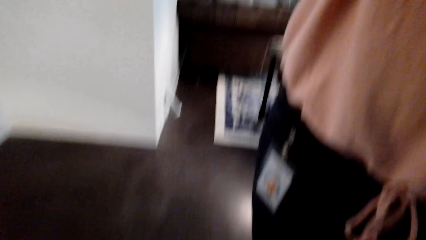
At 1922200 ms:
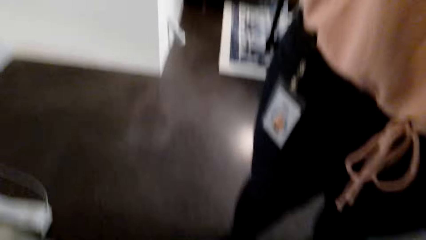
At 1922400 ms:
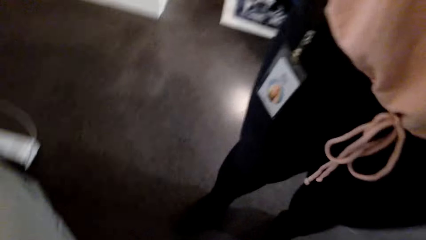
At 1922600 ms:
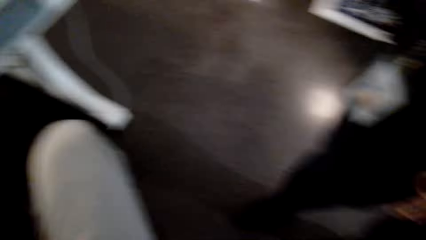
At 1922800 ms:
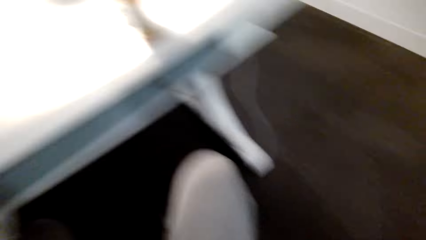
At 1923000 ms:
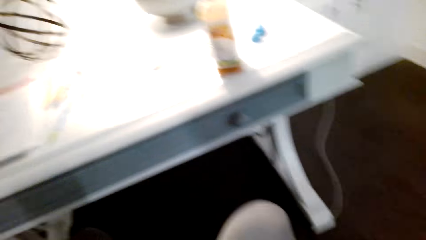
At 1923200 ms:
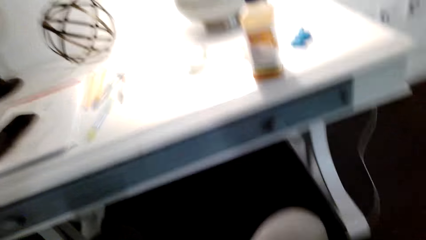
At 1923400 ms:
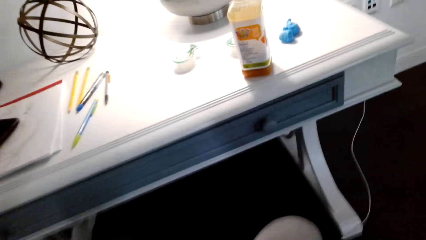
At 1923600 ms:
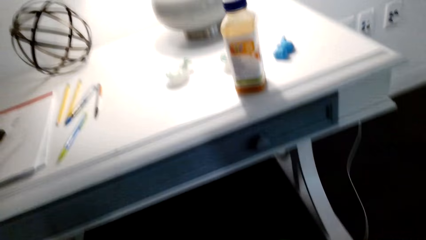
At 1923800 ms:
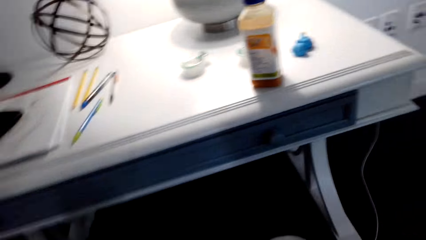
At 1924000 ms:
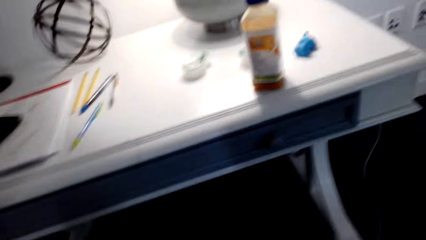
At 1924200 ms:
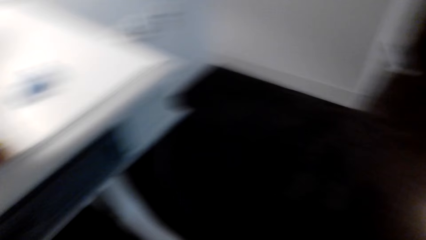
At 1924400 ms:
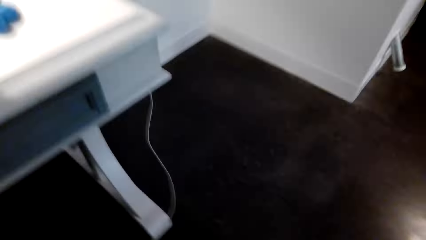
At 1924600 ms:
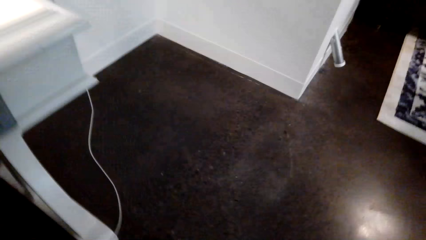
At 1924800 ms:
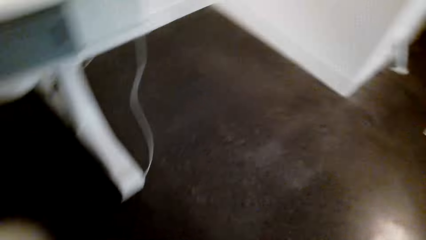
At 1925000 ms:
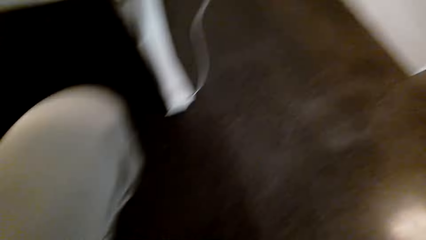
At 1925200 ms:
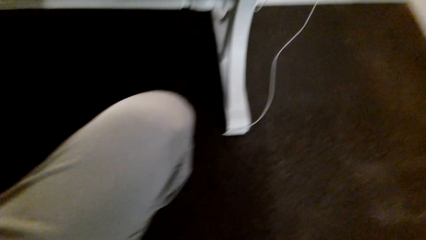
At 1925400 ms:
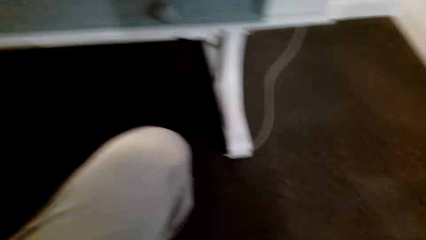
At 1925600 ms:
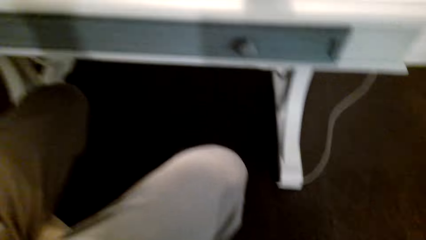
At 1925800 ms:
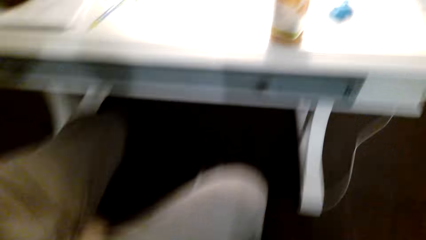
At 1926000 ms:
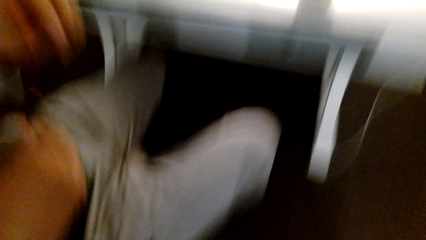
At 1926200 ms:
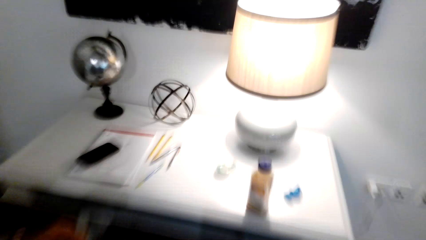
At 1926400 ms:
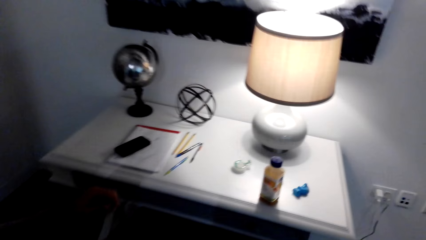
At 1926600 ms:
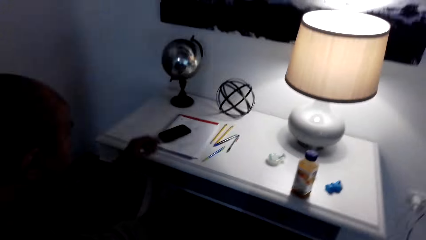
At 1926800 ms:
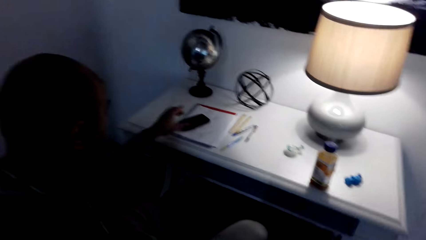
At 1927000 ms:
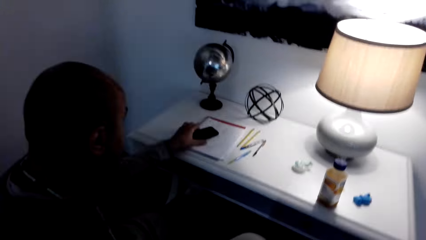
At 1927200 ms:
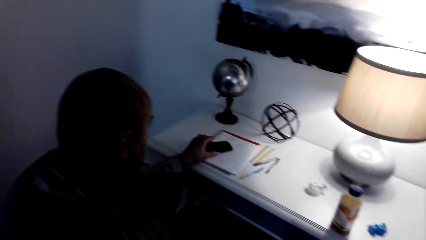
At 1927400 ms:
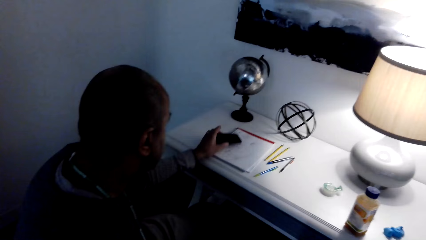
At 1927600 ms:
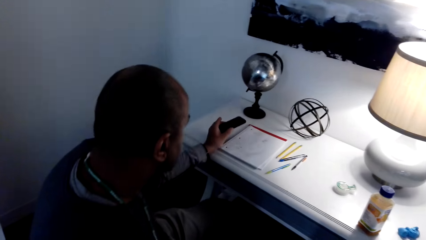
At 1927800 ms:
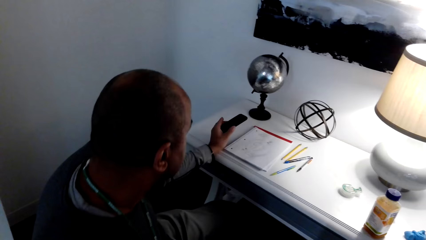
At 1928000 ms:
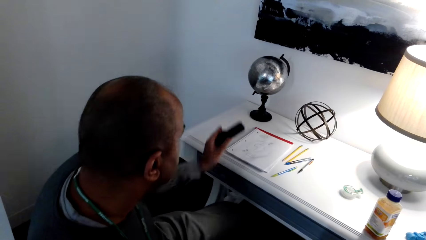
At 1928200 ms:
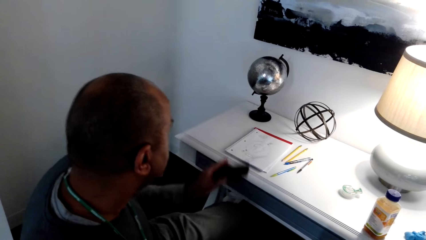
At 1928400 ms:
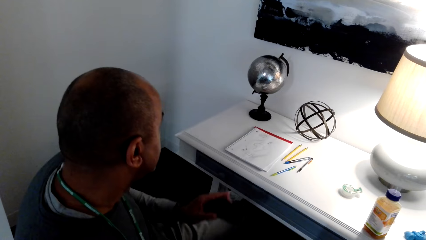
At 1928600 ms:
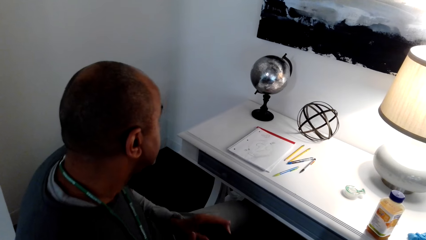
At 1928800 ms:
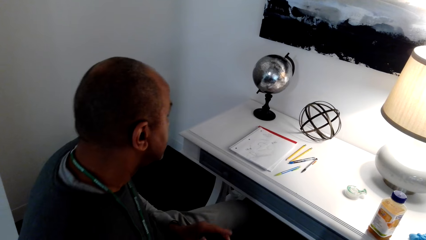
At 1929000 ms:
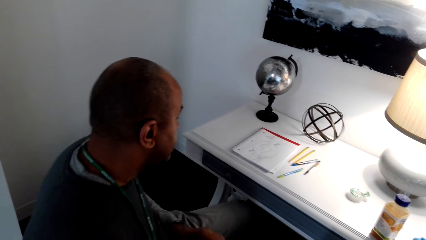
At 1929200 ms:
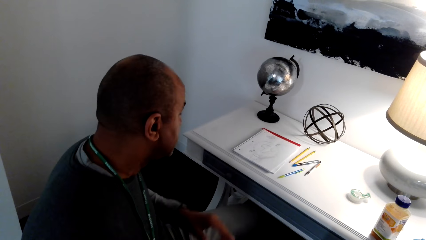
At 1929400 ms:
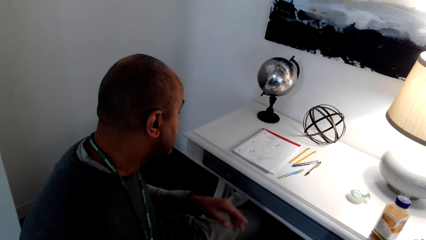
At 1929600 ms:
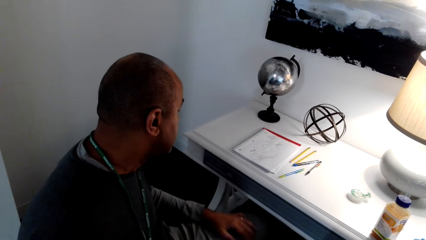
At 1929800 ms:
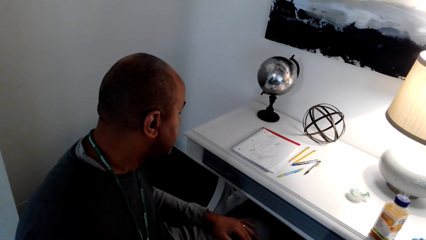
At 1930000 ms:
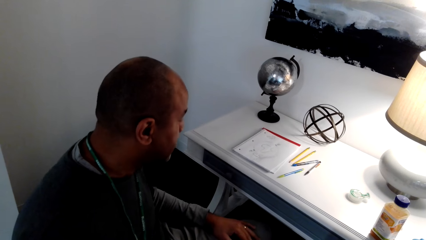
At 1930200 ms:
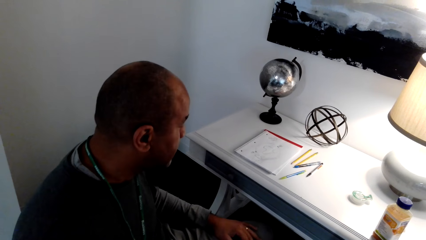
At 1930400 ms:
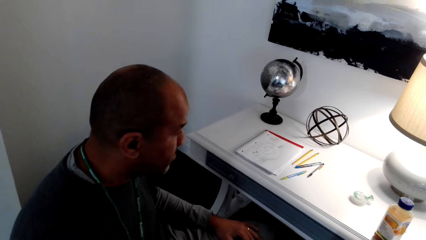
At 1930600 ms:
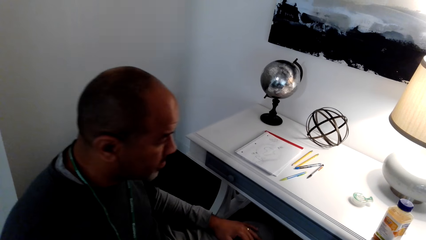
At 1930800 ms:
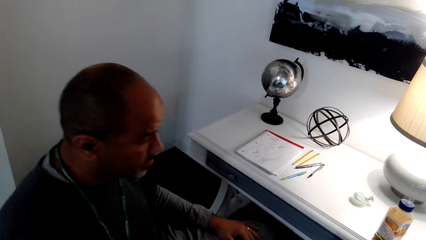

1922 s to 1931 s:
The camera wearer adjusts the camera. They look at the person ahead.
